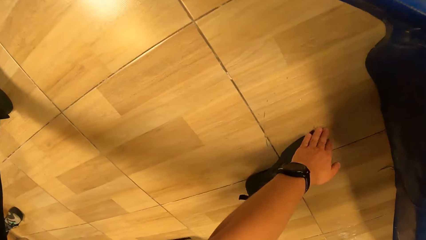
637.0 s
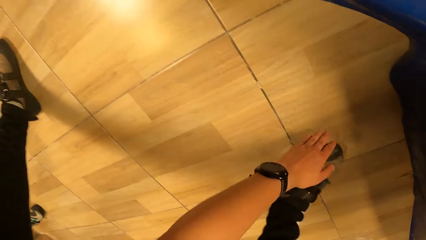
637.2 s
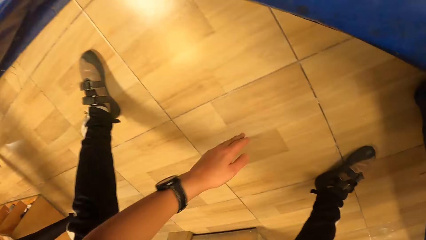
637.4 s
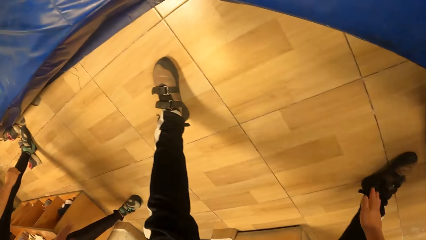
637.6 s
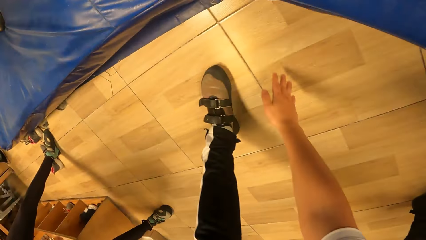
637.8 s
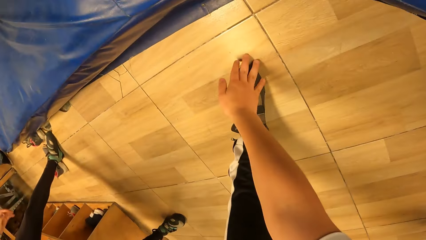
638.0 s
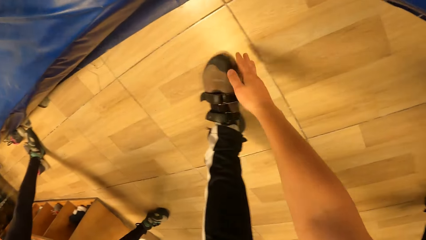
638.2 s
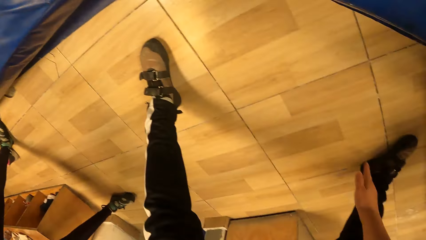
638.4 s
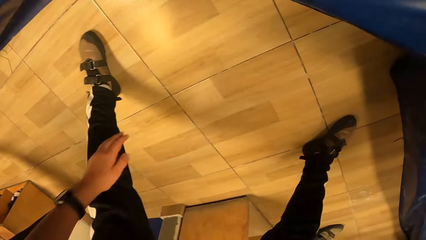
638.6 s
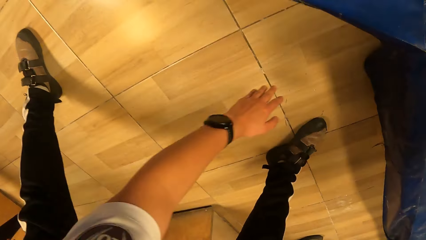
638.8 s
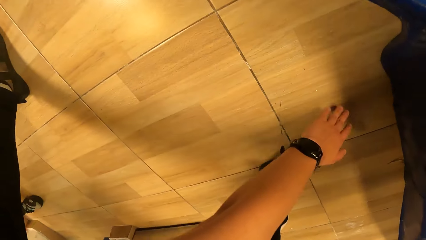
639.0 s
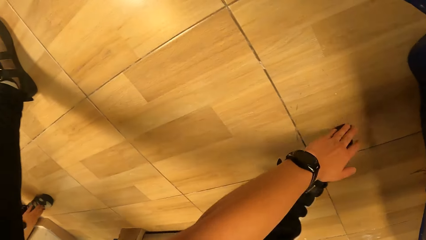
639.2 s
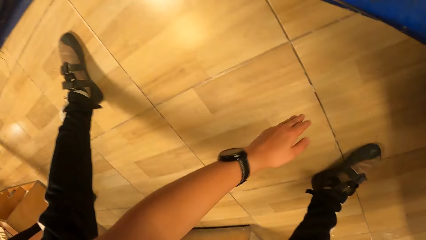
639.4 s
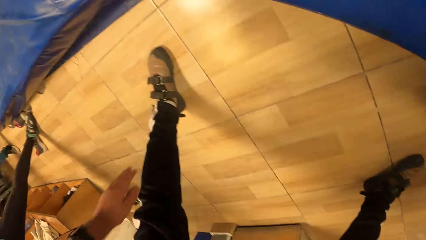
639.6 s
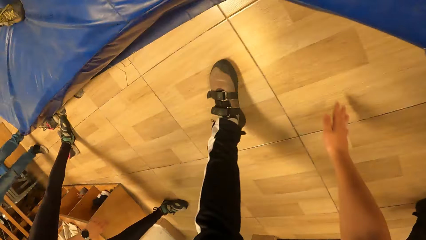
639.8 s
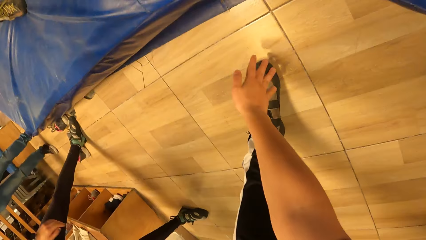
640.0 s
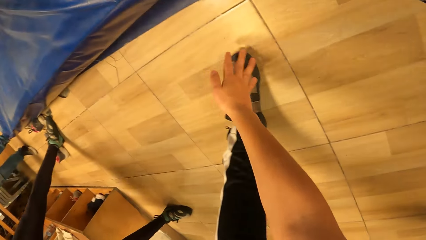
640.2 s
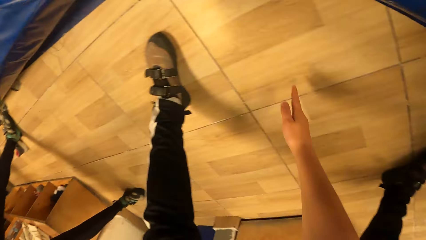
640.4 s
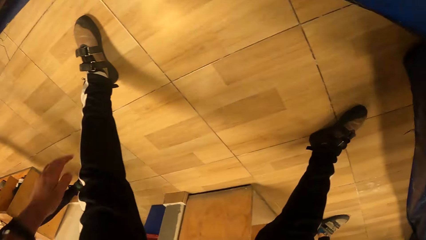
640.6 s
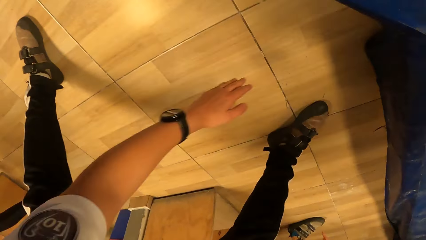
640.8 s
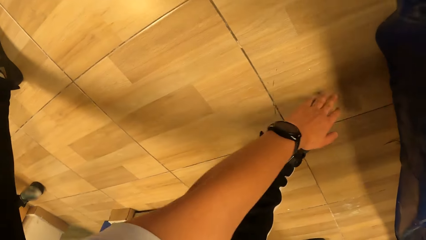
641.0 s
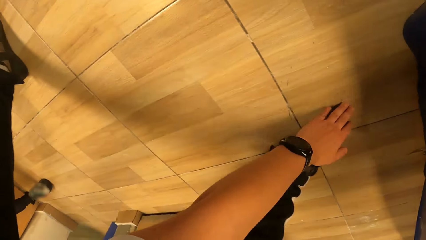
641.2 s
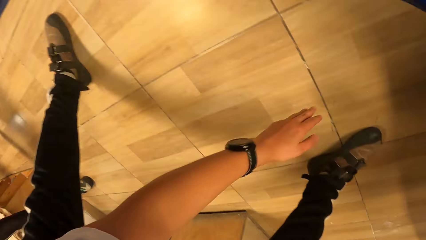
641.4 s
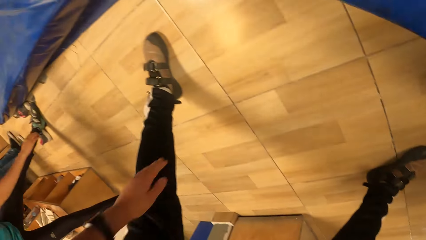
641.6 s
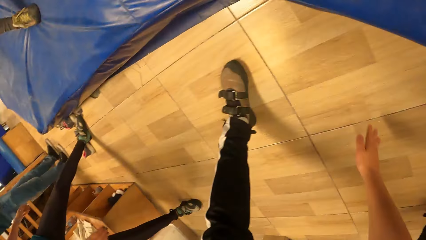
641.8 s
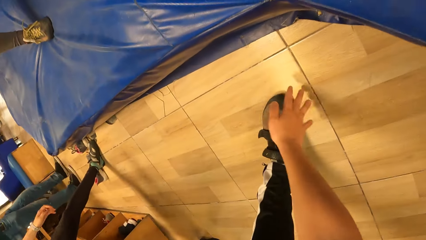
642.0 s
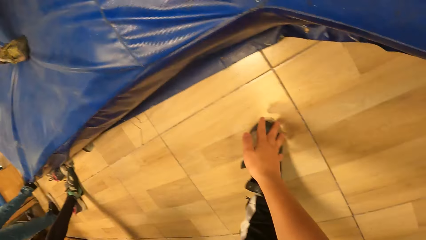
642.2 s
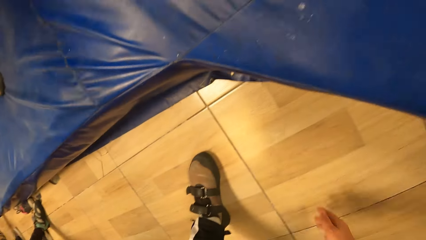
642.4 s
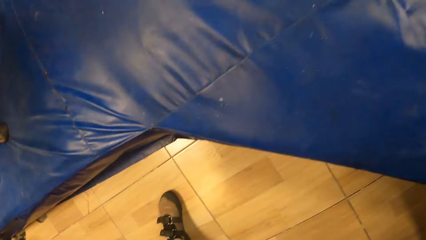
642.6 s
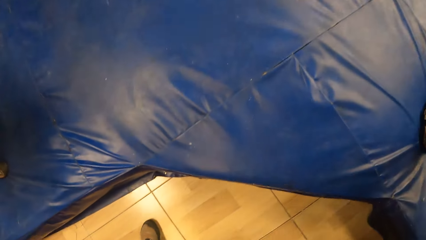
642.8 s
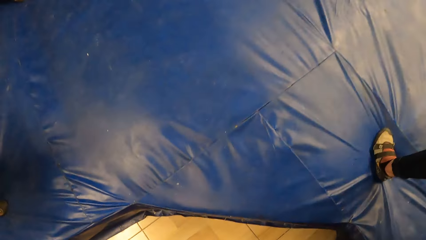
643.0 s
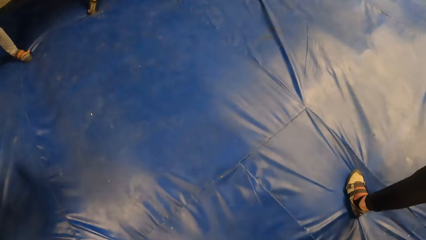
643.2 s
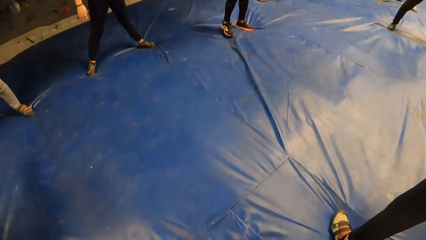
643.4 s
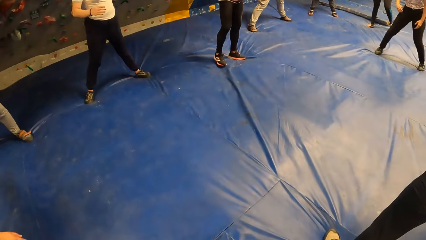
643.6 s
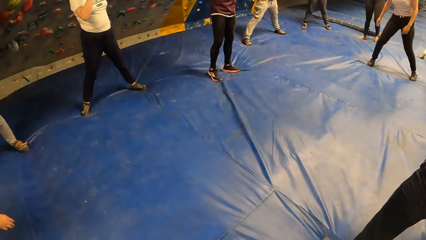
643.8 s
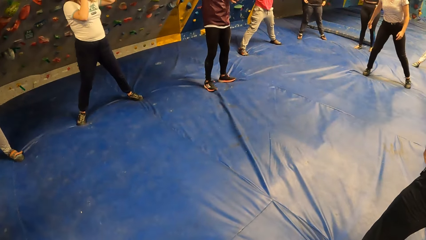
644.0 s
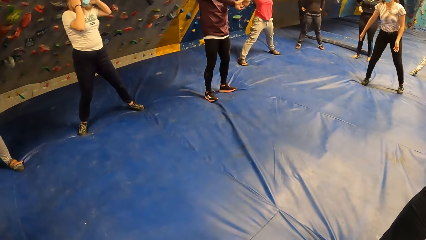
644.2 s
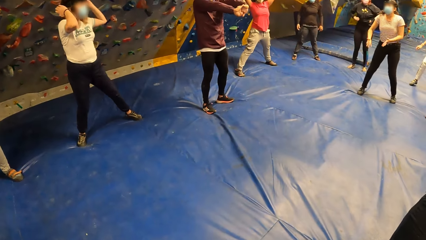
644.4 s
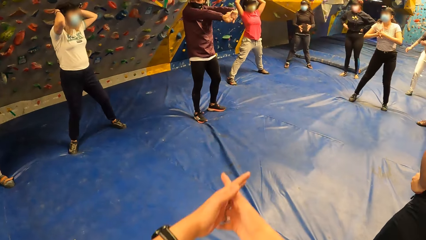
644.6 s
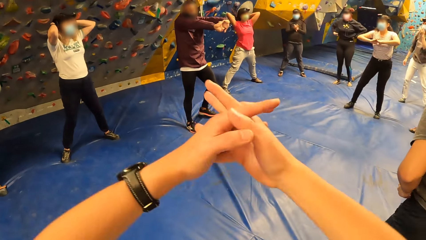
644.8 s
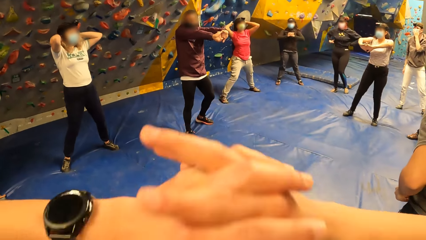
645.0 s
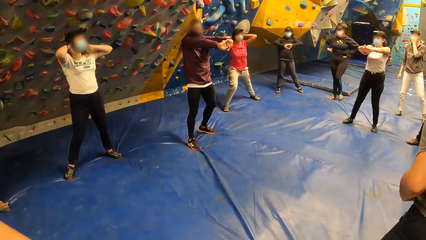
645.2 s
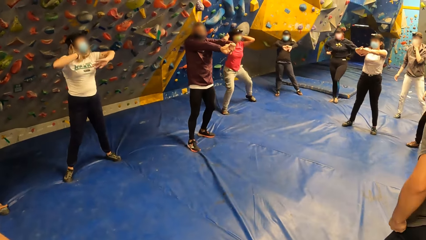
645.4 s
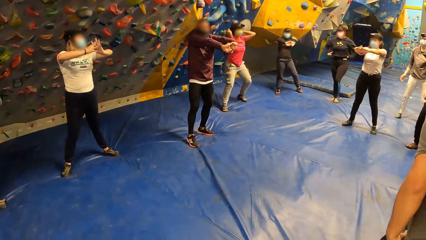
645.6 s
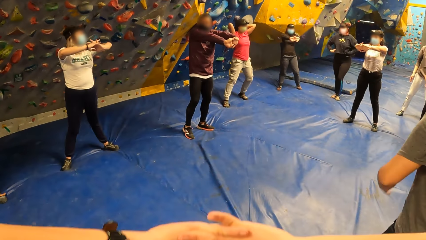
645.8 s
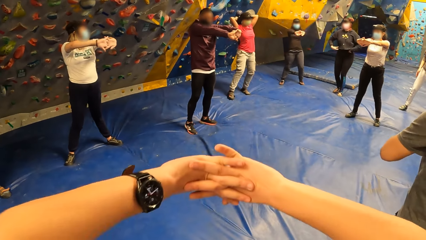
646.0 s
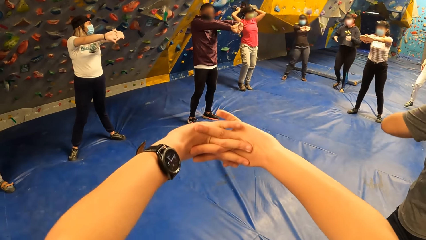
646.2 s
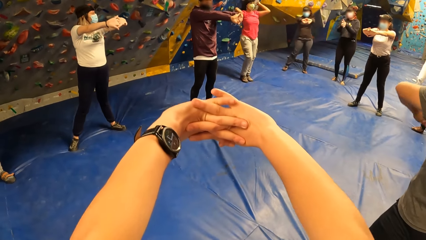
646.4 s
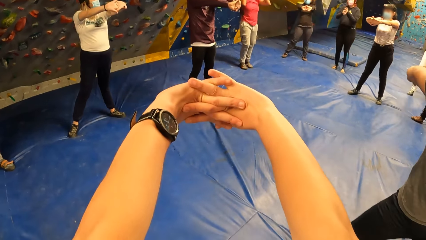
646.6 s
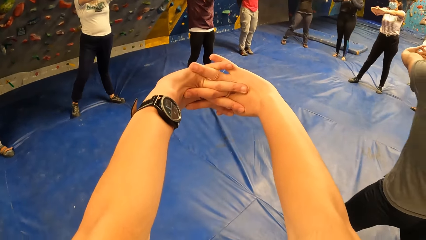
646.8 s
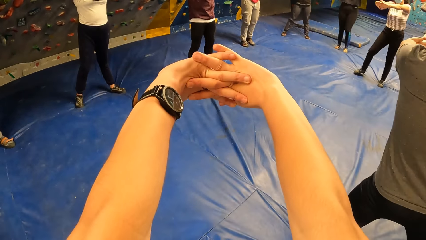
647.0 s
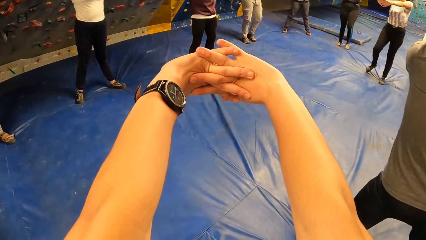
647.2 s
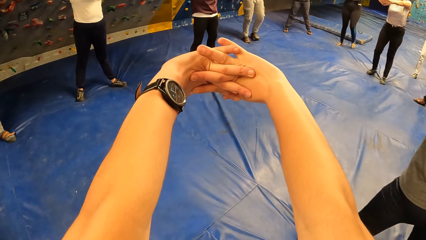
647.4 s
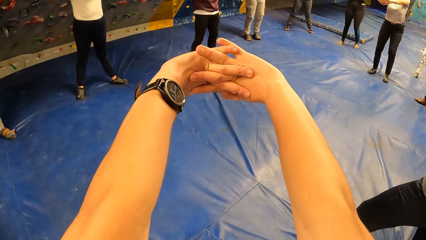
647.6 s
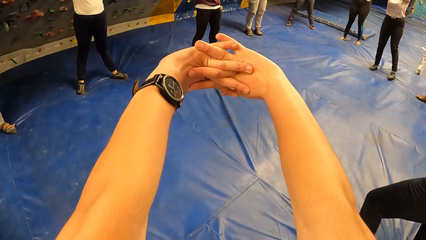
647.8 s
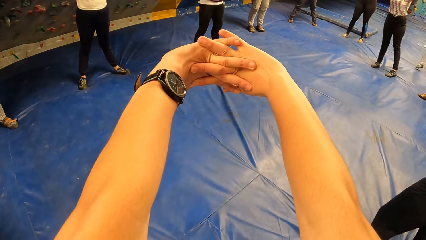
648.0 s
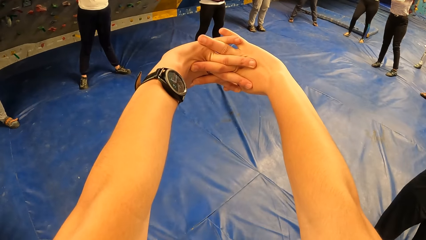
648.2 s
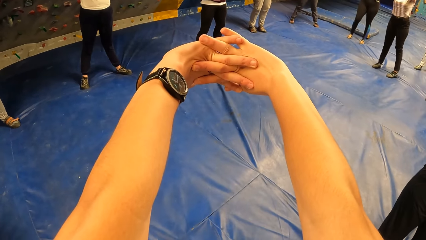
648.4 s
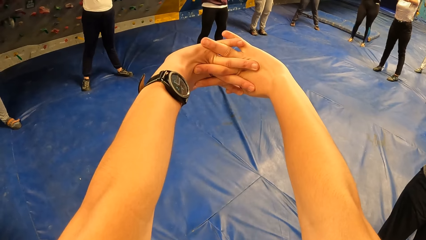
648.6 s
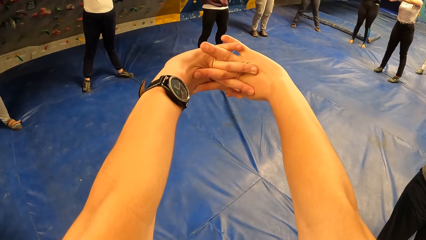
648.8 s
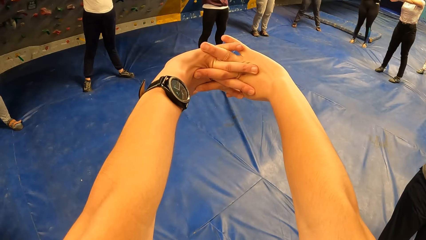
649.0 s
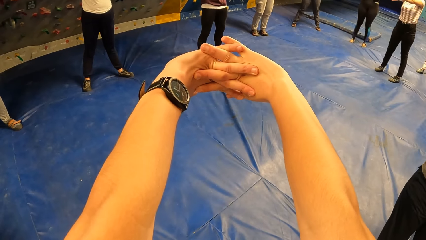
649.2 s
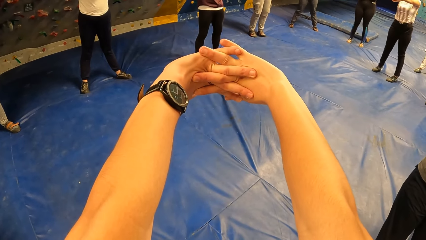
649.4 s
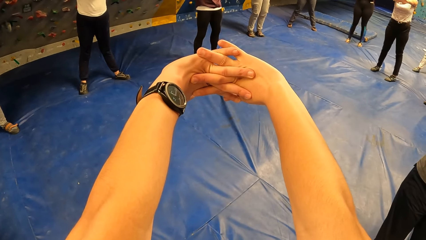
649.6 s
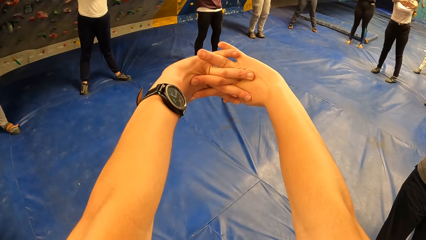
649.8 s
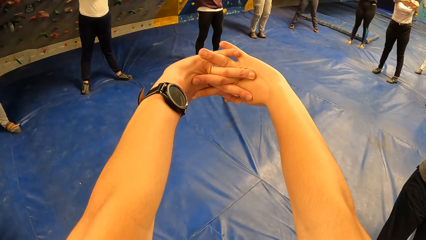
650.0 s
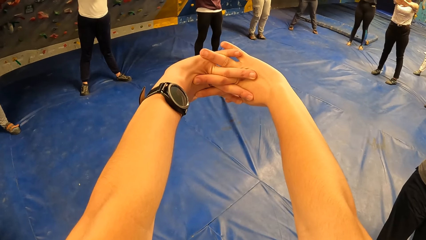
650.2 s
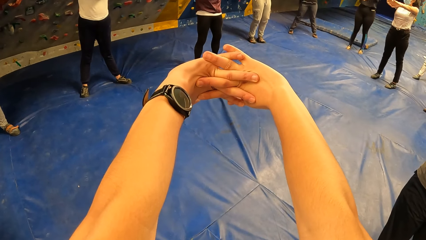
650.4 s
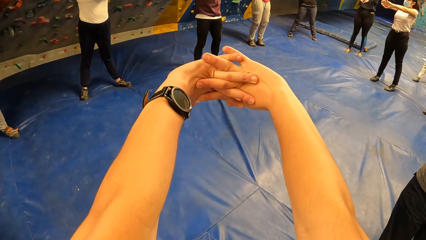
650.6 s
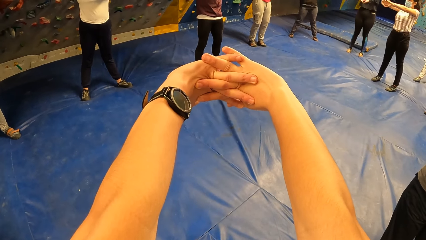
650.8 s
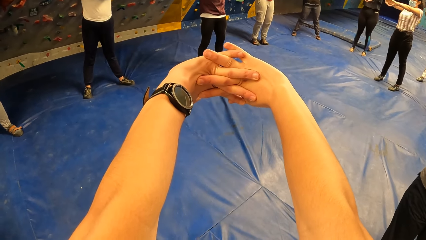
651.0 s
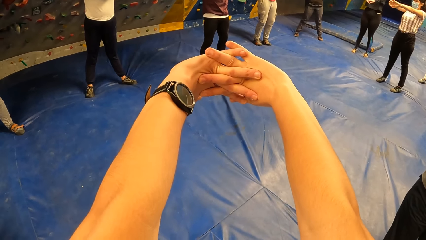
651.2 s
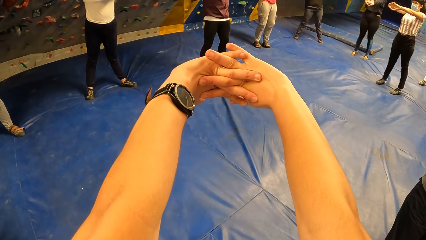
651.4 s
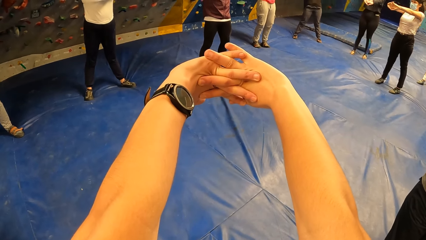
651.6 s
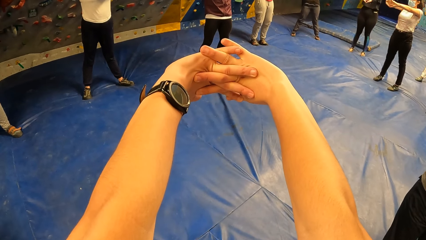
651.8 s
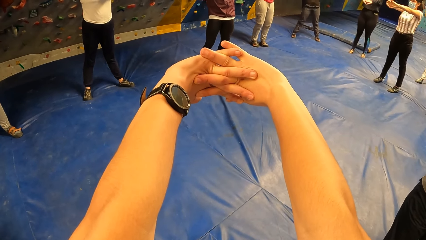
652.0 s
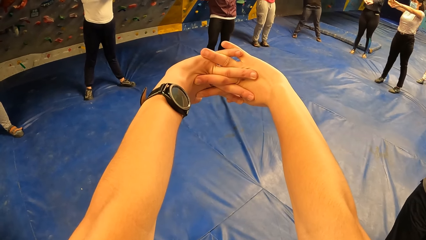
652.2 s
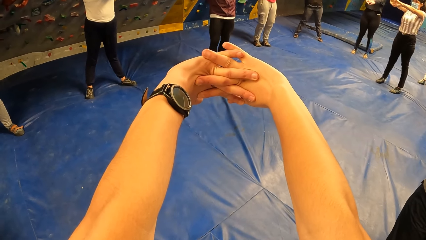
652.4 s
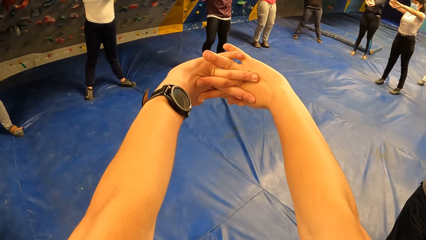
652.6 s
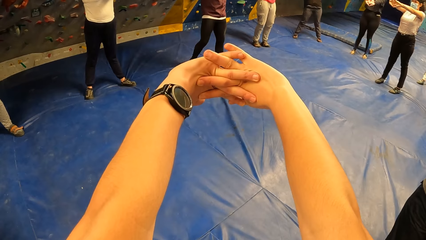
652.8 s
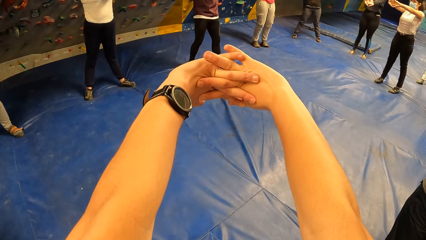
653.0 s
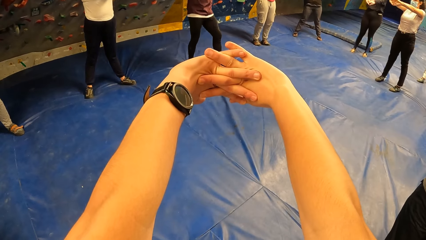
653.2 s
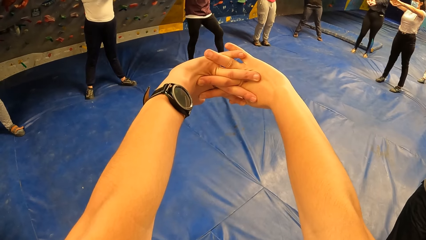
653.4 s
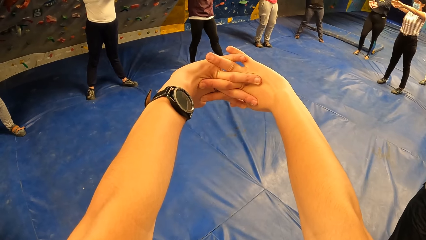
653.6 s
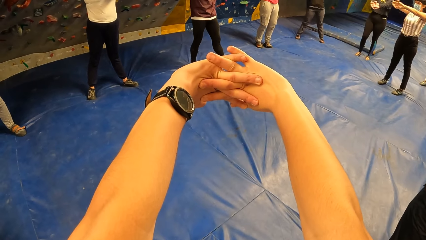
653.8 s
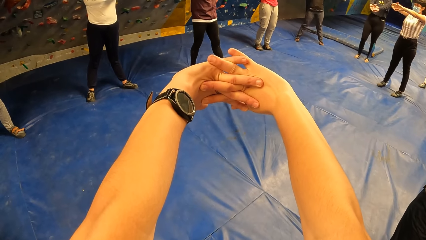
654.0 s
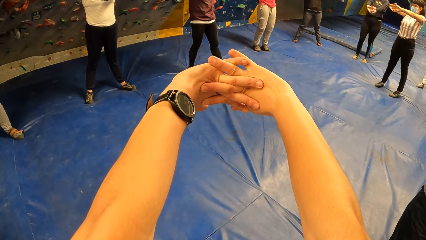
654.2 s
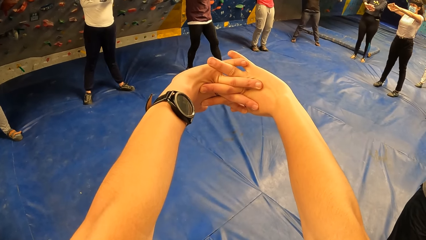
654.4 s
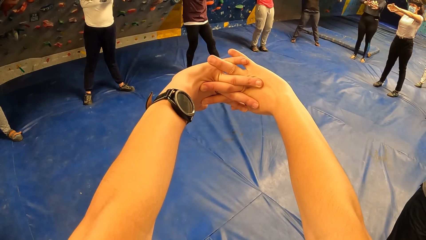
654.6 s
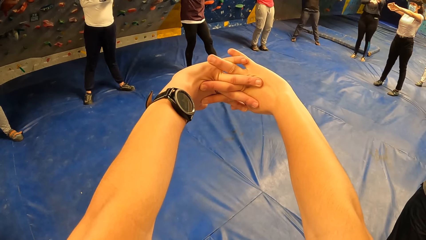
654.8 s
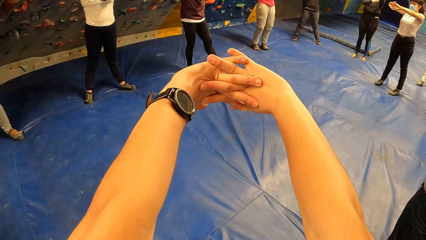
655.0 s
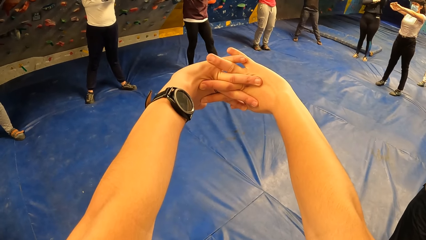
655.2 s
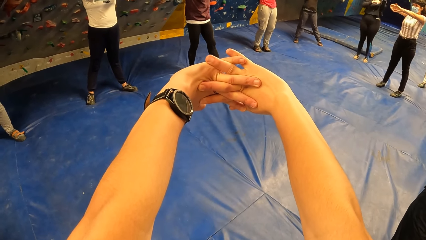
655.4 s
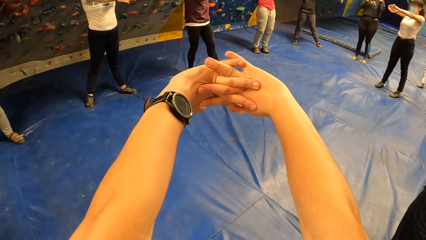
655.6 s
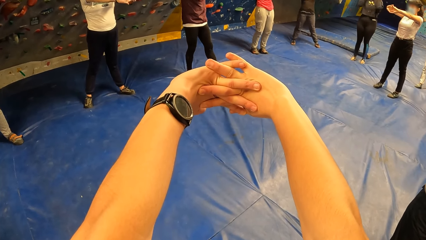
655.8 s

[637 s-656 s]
The camera wearer performs a wrist stretch exercise with the group of people with both hands.
